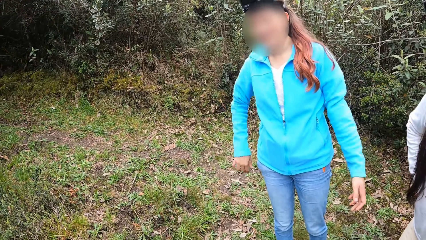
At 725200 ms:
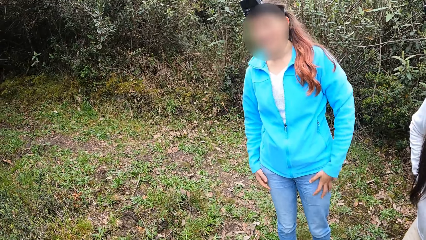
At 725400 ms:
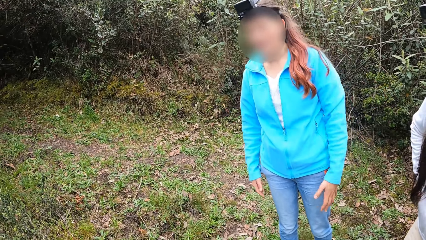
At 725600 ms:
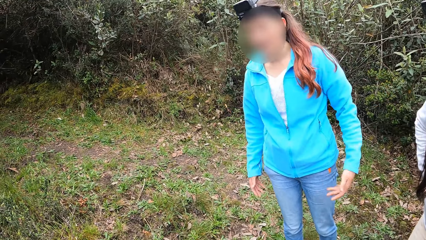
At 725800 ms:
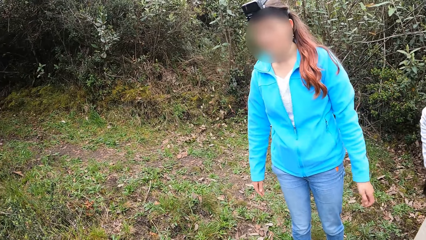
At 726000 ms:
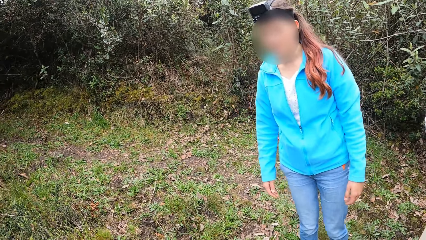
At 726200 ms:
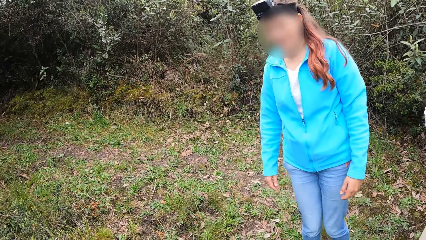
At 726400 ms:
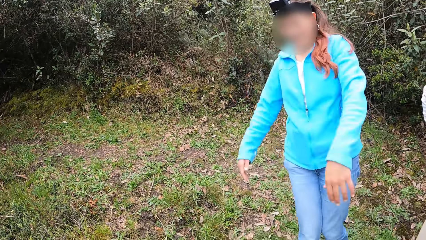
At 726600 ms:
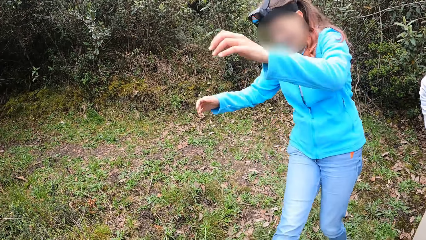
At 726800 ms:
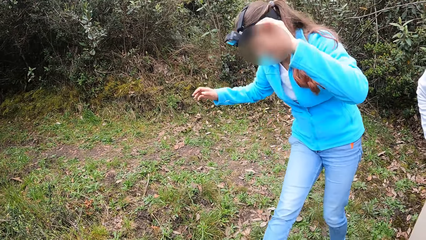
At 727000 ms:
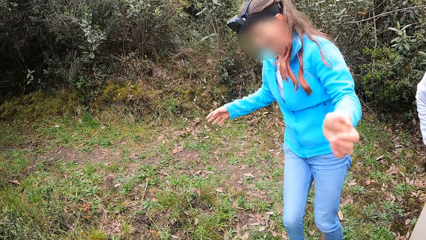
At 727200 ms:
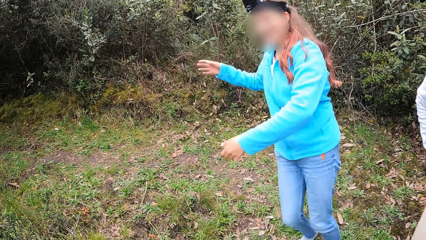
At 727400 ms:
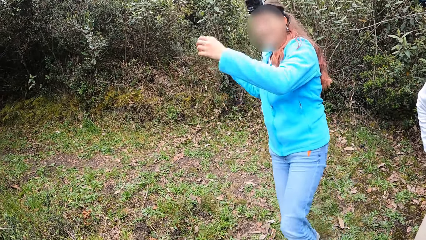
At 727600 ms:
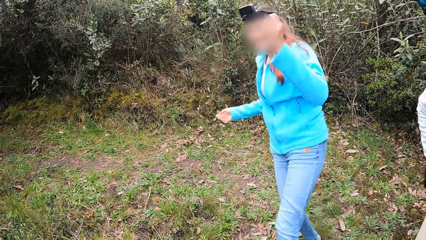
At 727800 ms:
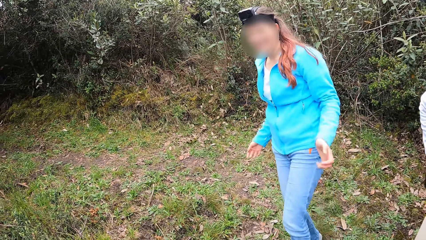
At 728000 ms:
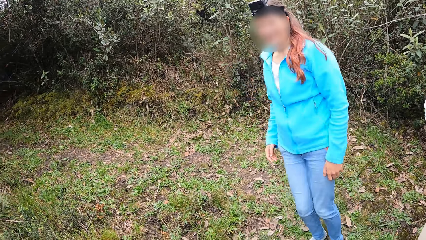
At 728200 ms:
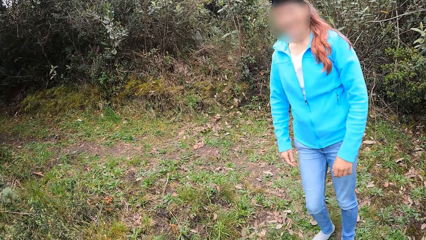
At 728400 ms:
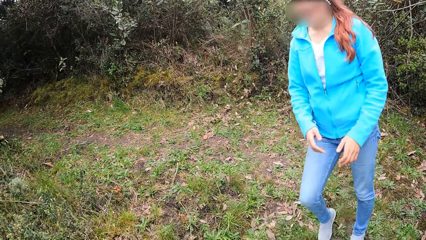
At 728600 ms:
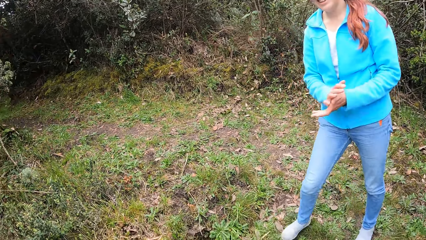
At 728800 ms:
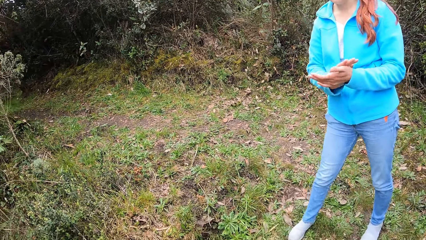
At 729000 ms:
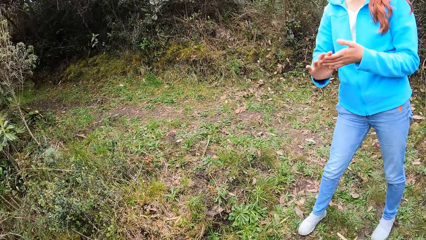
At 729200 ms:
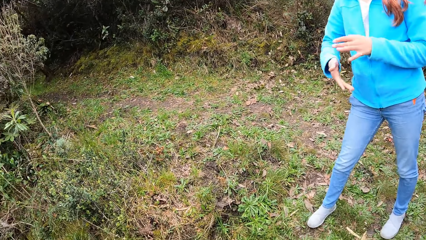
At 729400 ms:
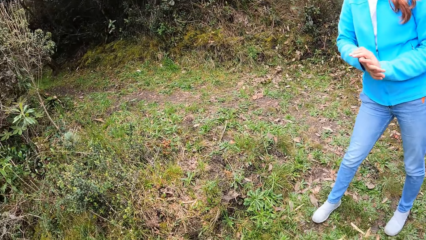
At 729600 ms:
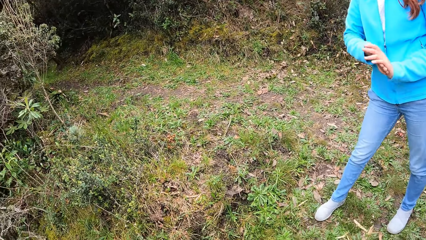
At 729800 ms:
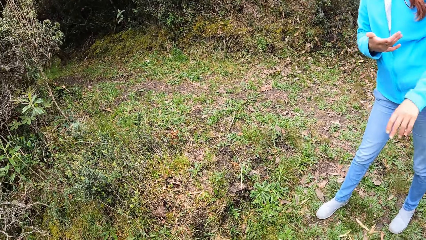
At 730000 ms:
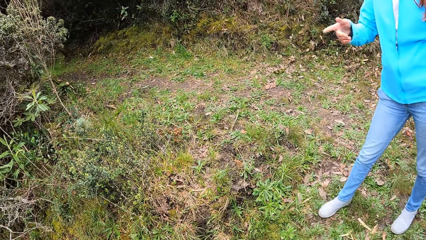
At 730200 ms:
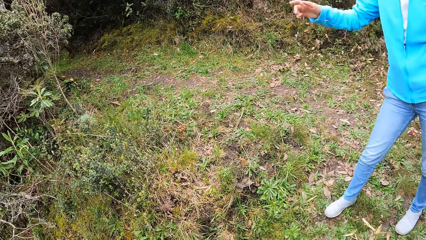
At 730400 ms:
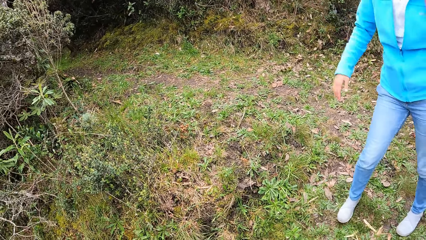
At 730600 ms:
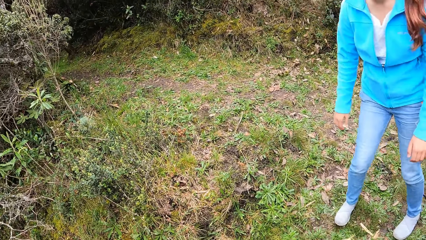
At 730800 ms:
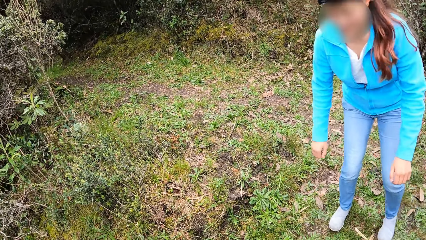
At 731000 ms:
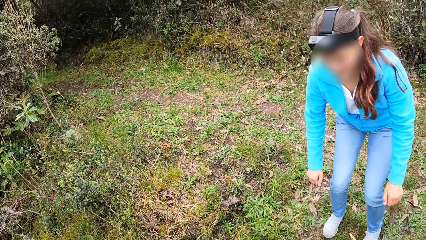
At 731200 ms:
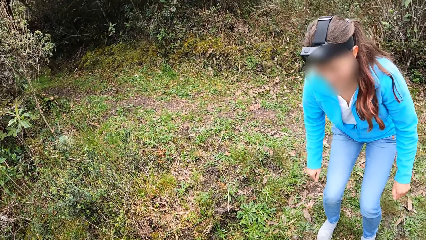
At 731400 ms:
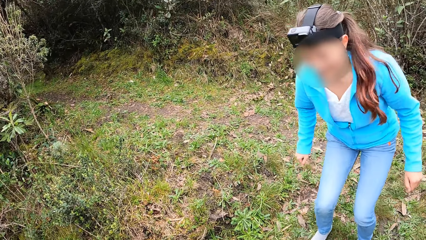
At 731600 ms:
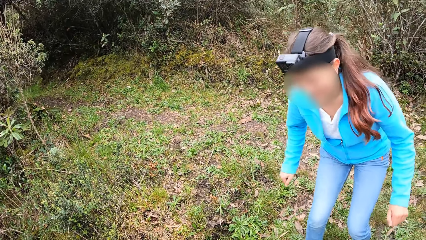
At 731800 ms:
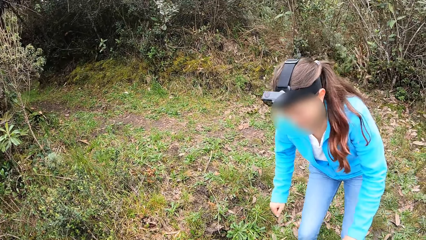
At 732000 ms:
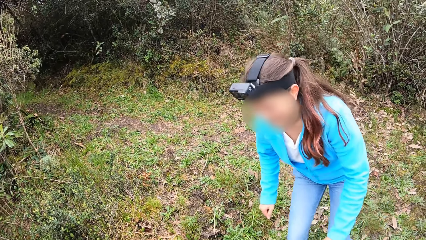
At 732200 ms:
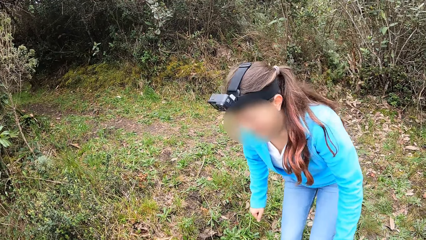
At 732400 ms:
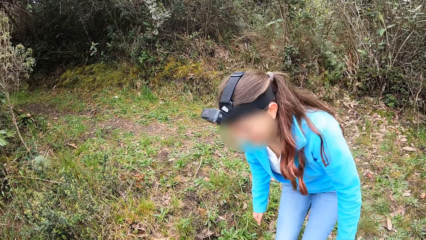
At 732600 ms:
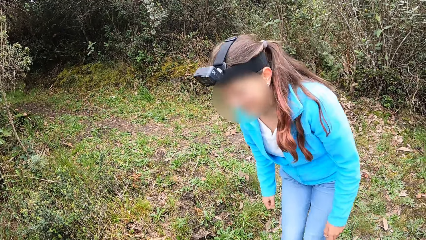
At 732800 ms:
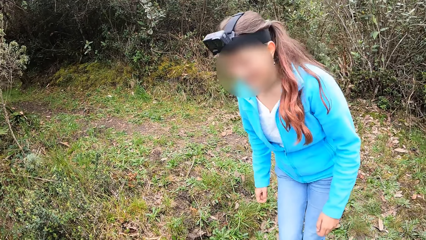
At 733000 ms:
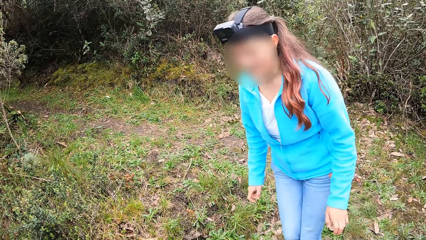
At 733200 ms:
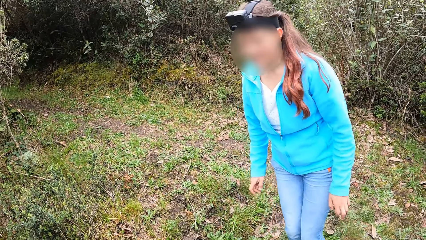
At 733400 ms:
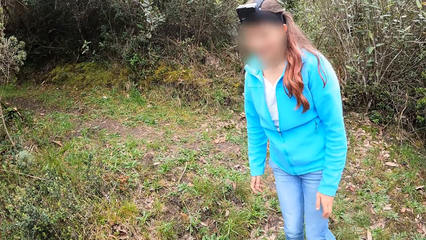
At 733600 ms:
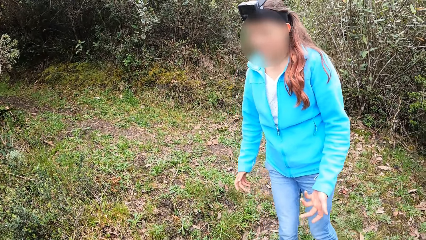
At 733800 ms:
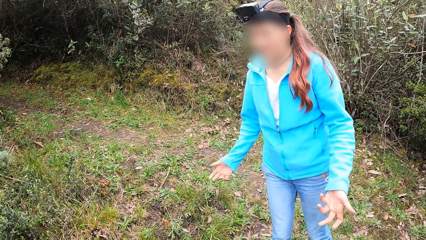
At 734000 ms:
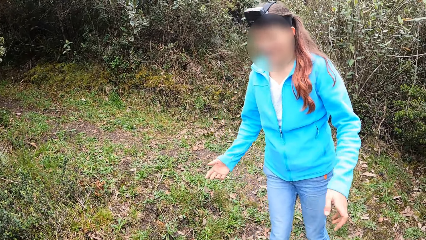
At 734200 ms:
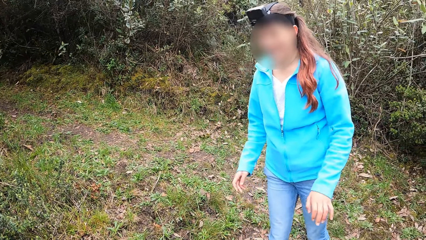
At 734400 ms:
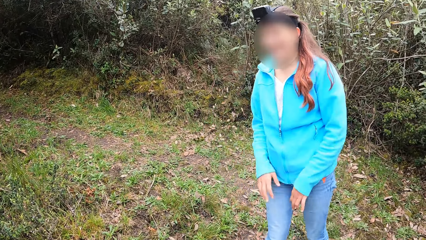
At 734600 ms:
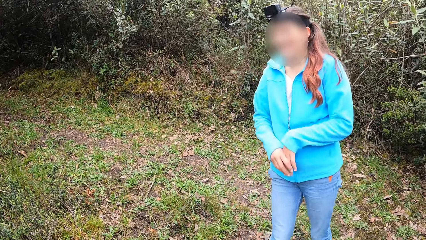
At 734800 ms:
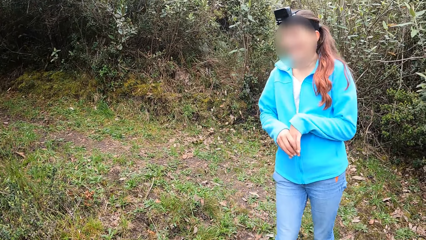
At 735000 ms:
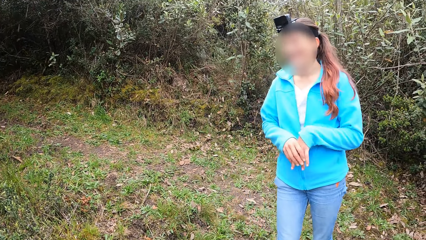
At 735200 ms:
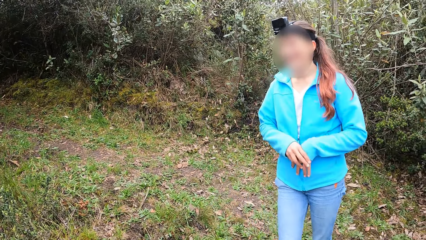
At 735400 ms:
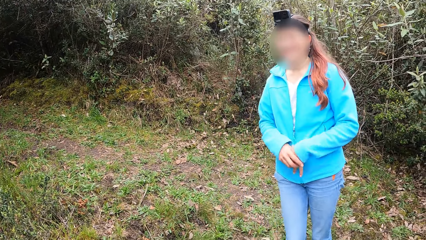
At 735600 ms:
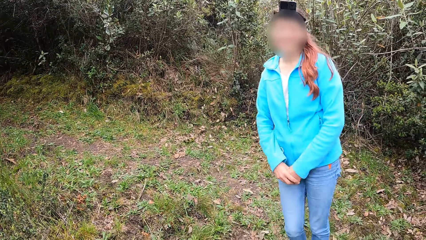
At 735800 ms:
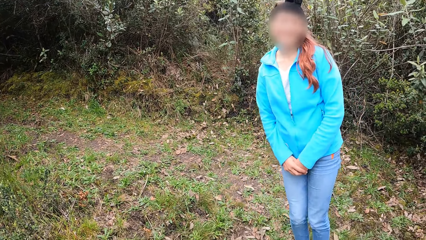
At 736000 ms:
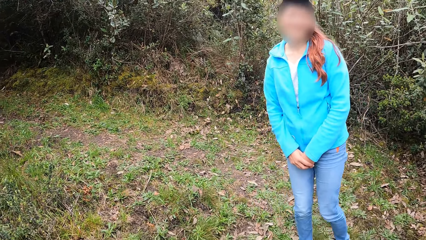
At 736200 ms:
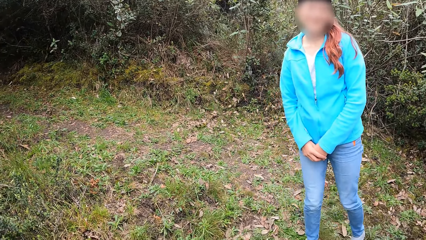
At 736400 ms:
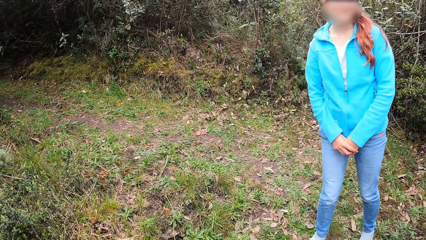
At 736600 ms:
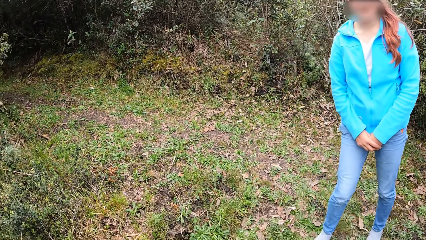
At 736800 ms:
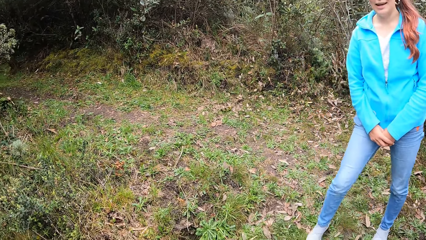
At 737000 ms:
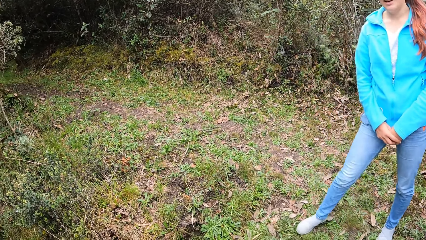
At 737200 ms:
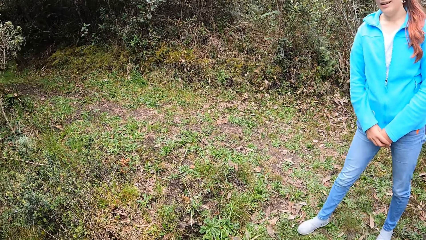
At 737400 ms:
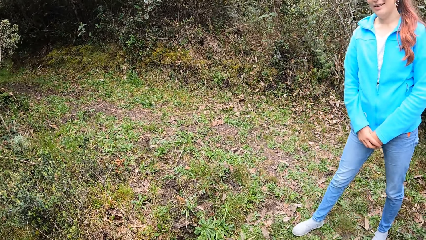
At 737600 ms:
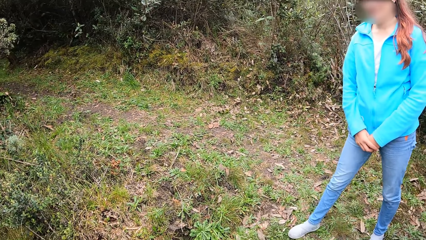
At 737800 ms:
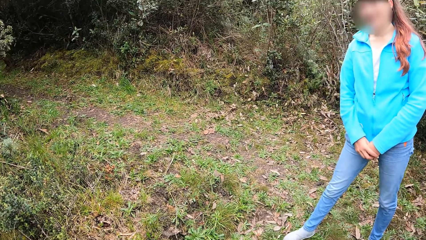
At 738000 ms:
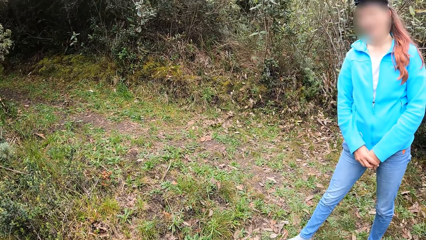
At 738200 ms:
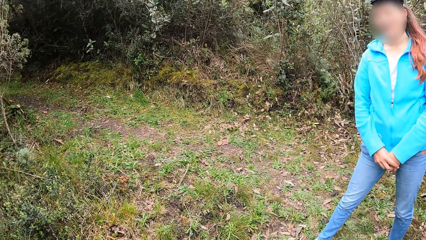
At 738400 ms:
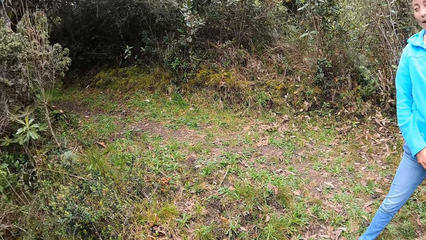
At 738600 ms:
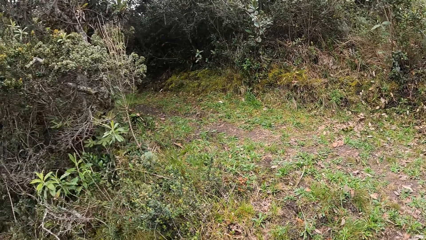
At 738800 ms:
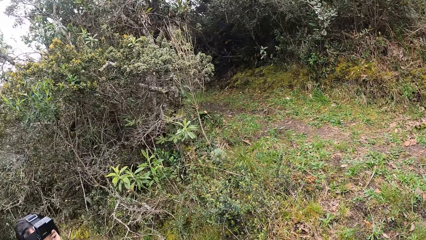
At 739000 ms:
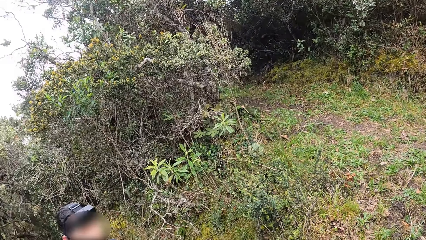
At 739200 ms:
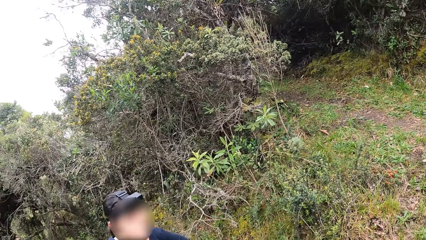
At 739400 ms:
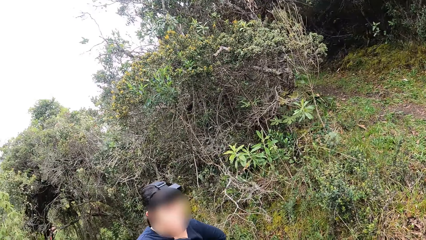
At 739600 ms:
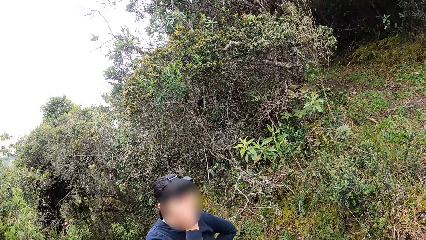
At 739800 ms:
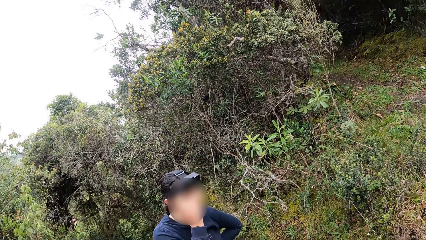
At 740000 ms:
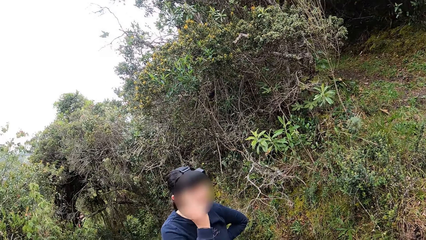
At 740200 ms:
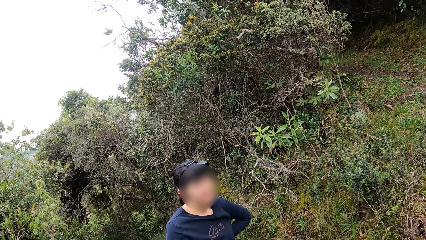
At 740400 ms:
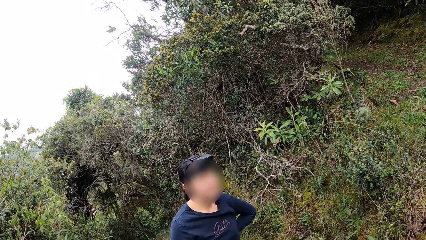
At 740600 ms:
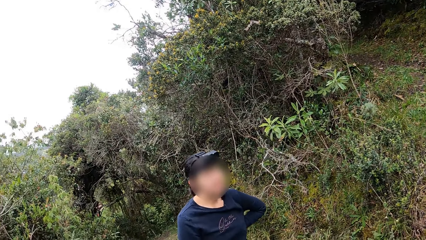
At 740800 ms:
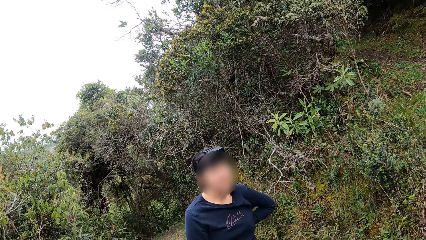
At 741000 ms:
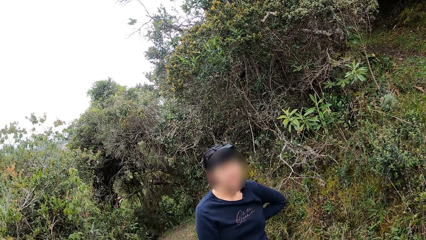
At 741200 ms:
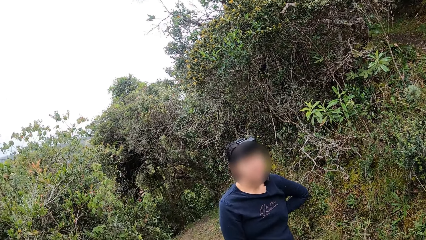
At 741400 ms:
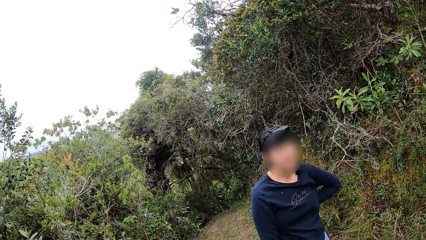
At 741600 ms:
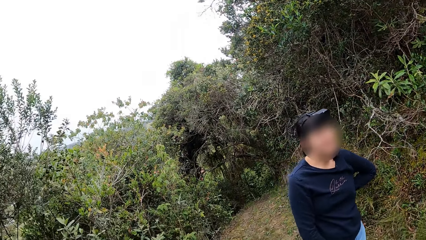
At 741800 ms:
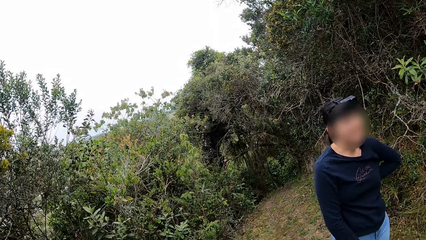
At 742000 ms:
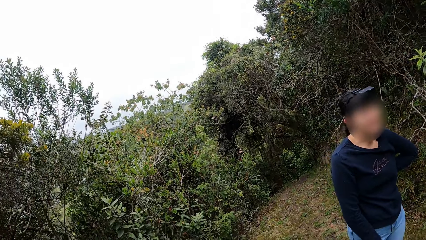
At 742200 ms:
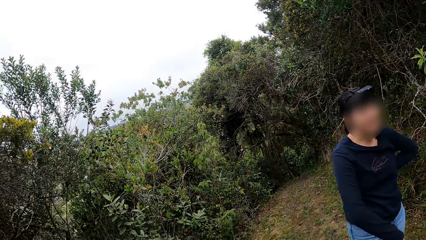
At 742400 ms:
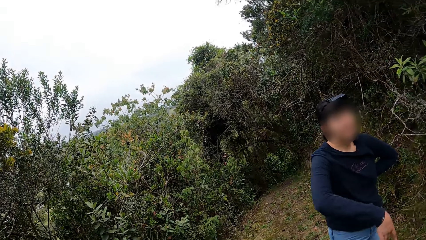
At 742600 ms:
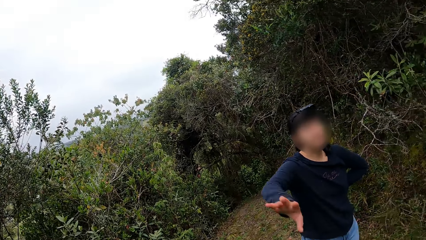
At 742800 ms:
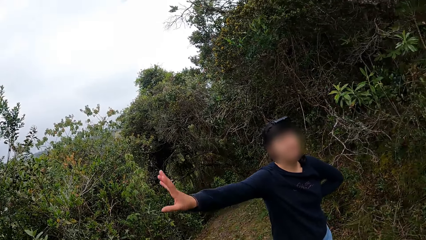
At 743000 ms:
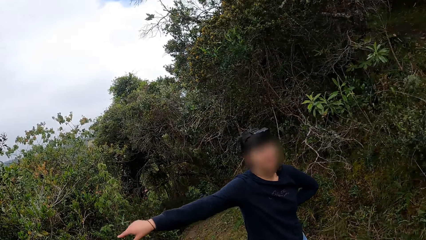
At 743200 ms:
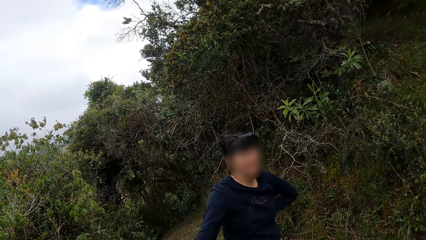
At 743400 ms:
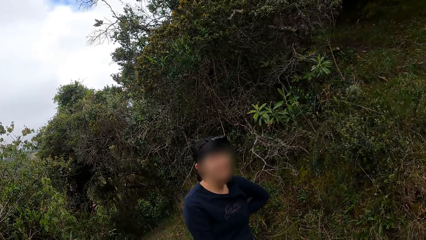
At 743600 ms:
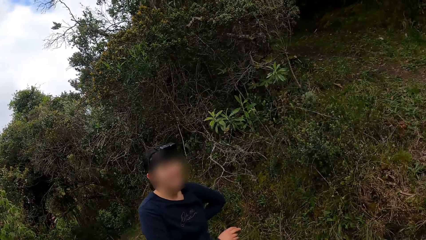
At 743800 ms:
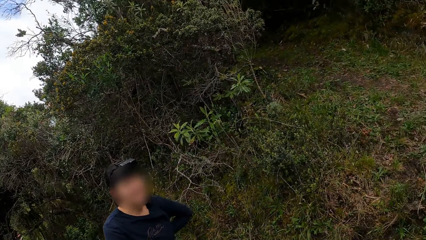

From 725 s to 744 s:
A lady moves the hands and swings the leg. The camera wearer looks around. They talk with the lady. They look around. The lady stands behind the camera wearer.
